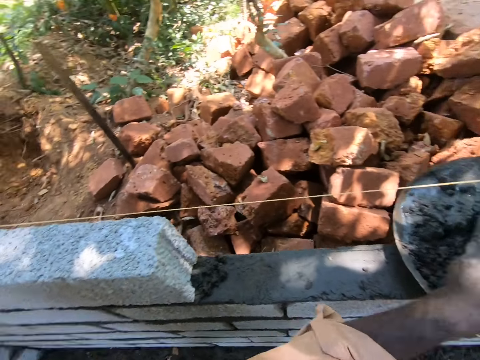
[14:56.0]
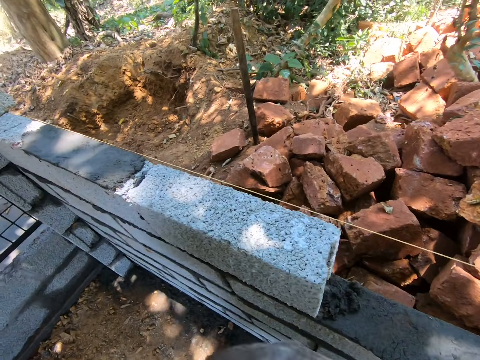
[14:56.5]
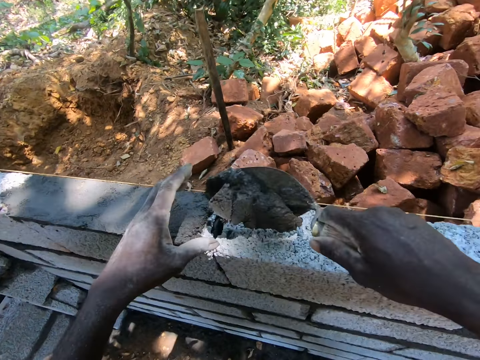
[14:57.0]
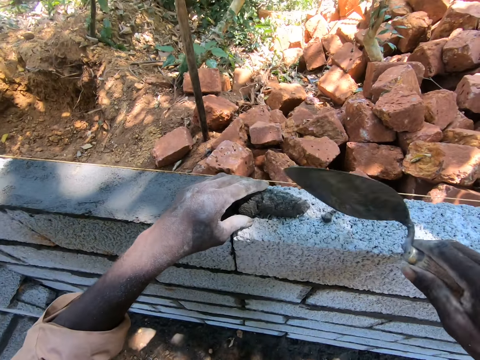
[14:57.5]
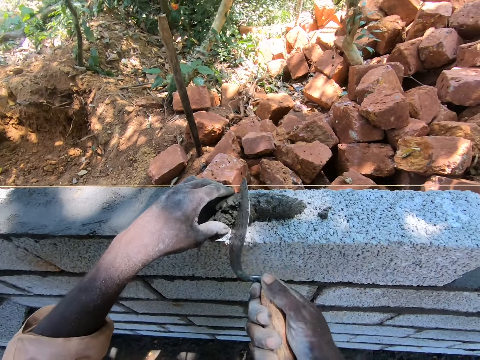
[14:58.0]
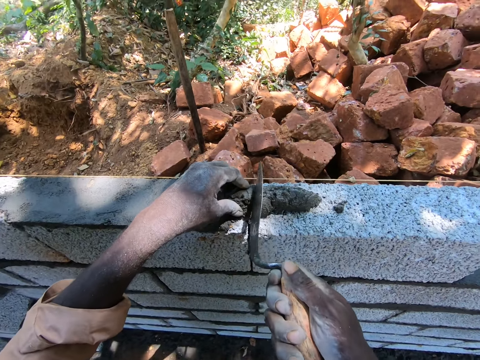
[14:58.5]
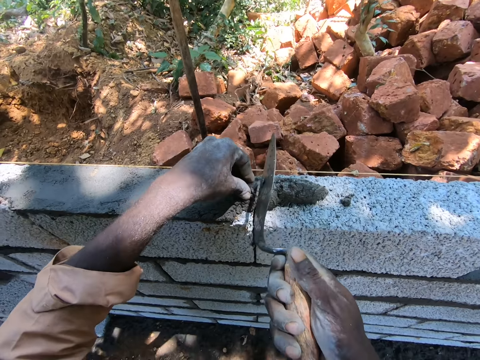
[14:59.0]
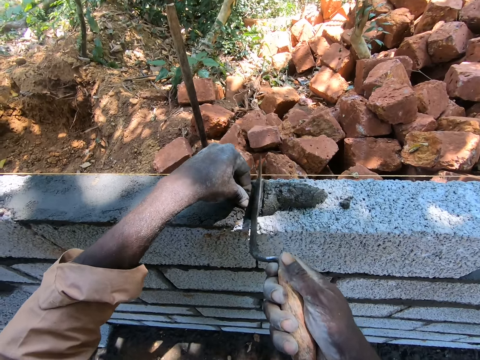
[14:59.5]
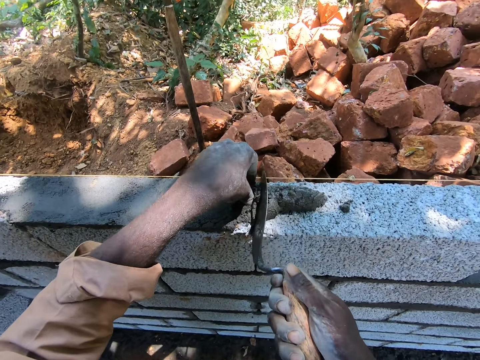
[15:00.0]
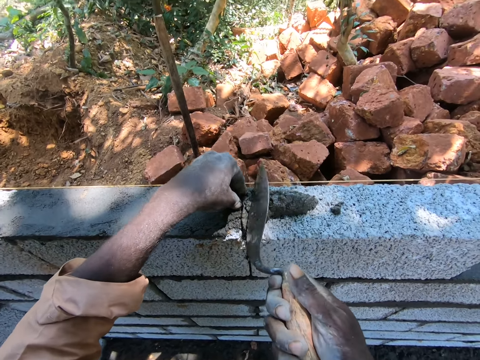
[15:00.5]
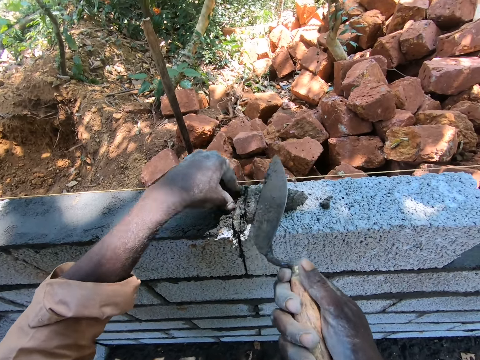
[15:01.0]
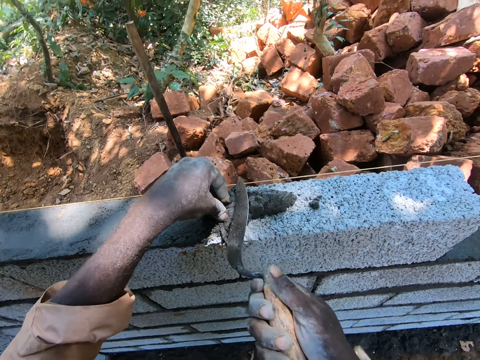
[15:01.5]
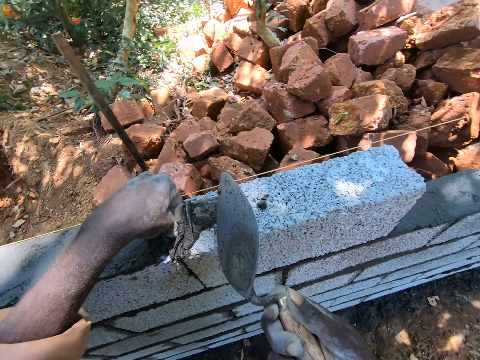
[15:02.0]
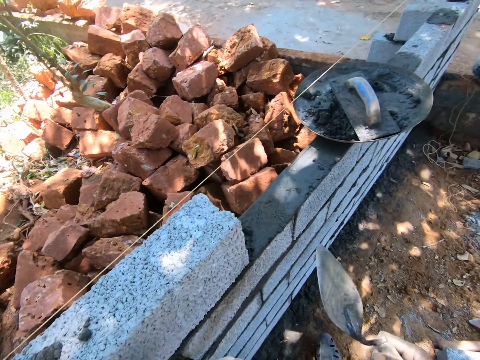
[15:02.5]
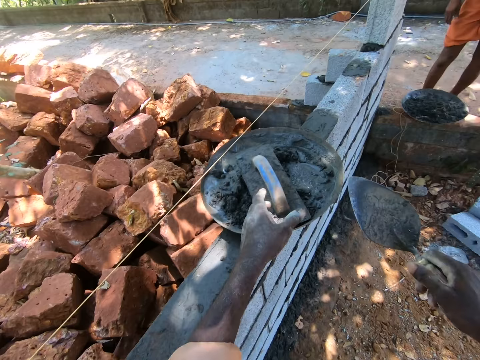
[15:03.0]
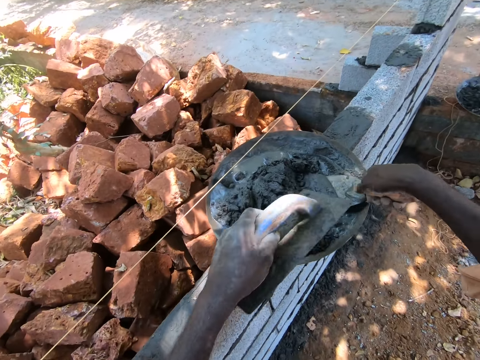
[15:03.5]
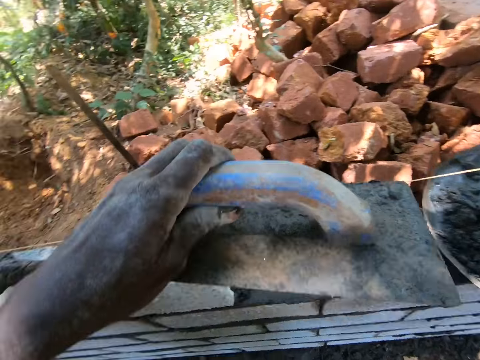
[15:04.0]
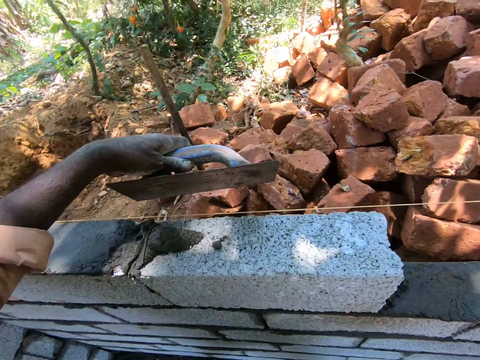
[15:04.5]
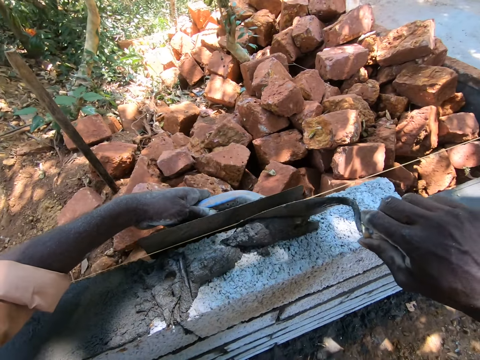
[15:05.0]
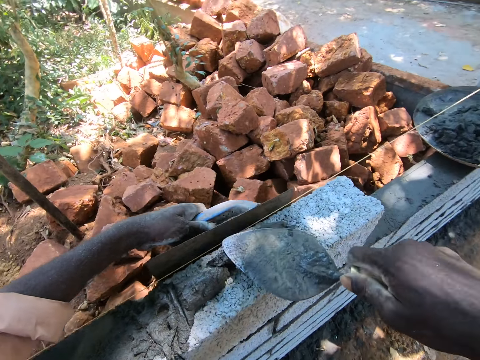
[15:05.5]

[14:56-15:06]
The camera wearer places the concrete on the bricks and presses the concrete in a gap between the bricks. They pick the square trowel, scoop the concrete in the basin using the masonry trowel, and place the concrete on the bricks.

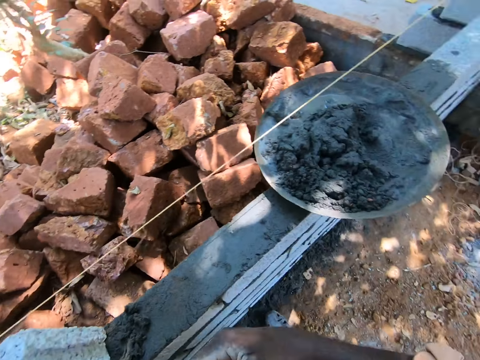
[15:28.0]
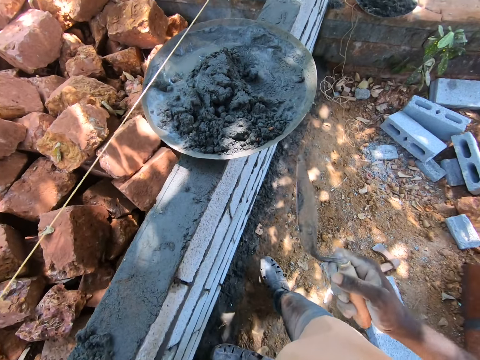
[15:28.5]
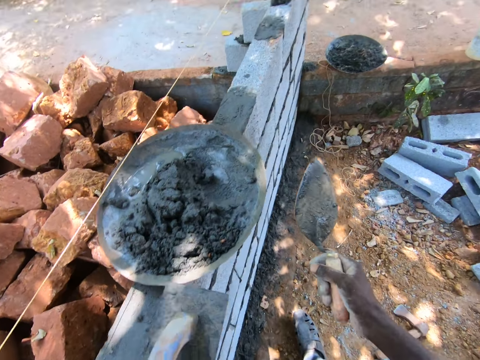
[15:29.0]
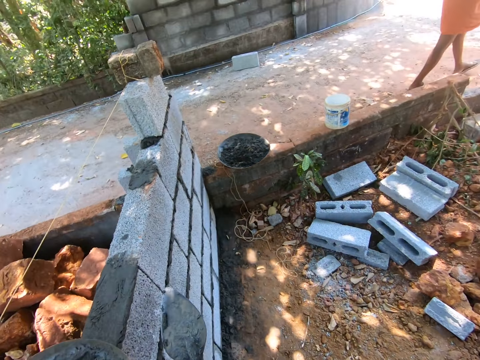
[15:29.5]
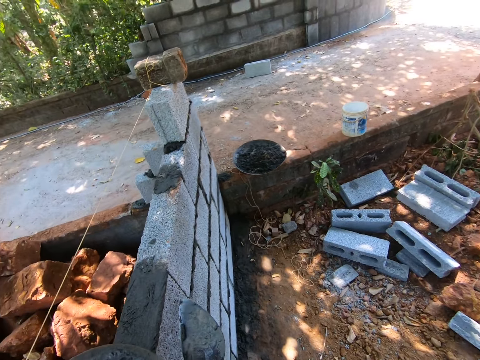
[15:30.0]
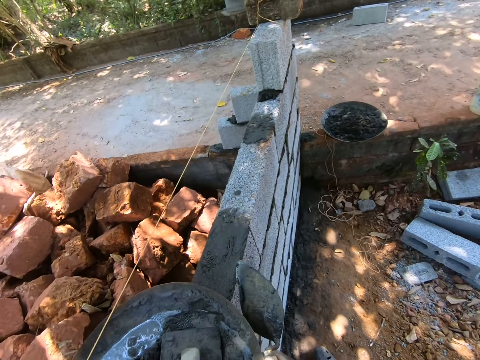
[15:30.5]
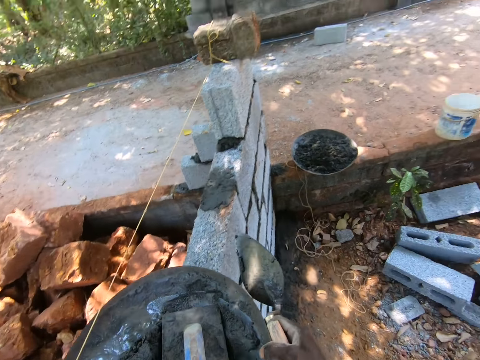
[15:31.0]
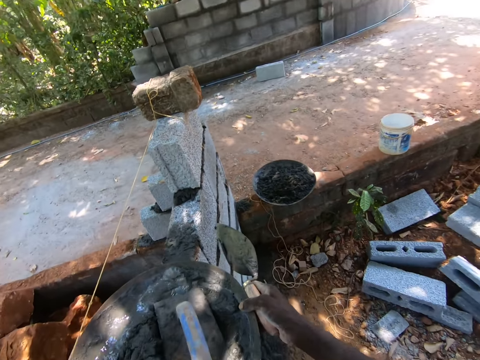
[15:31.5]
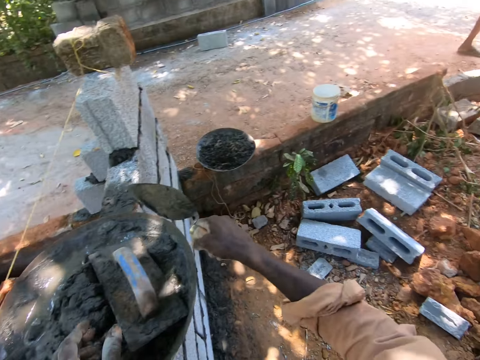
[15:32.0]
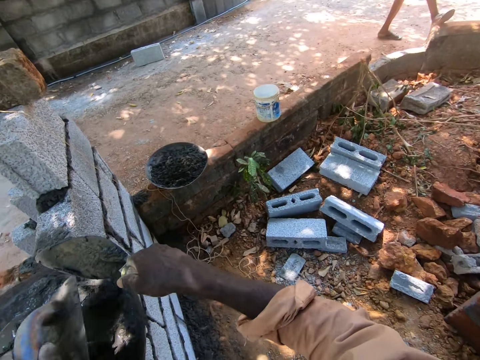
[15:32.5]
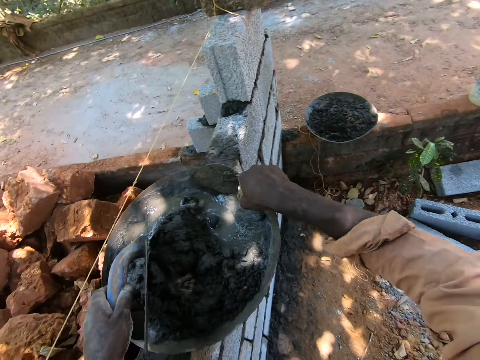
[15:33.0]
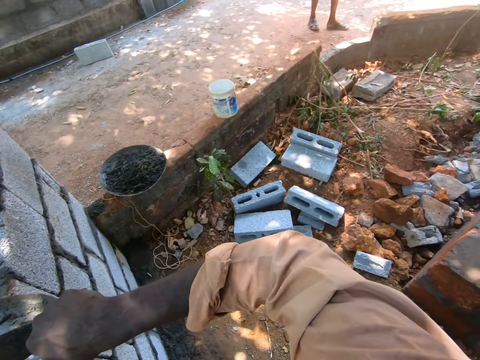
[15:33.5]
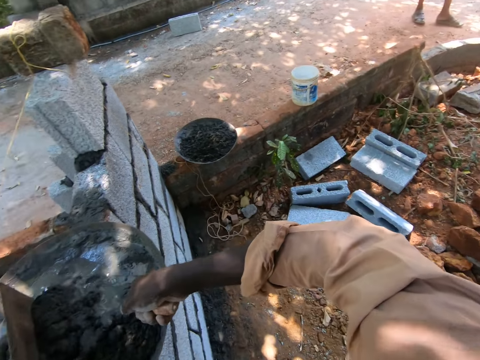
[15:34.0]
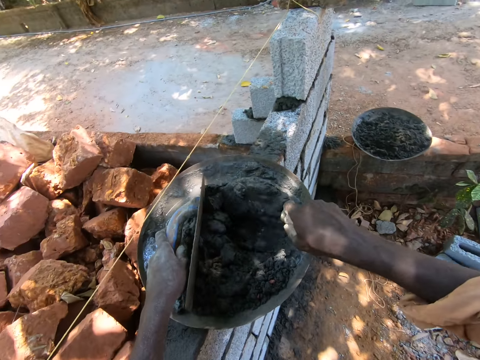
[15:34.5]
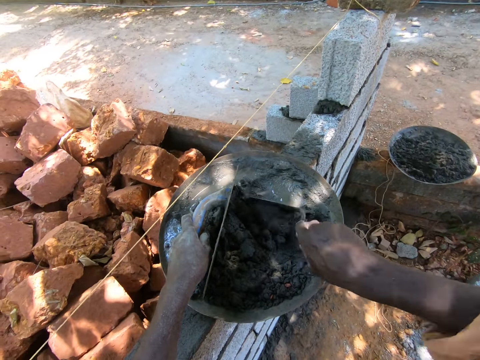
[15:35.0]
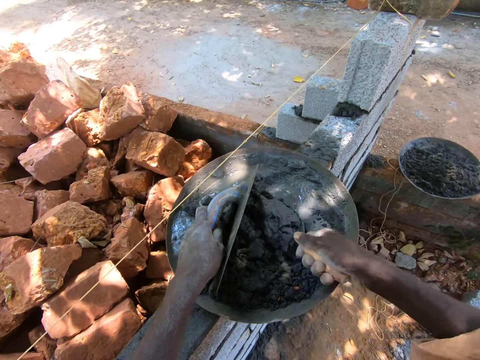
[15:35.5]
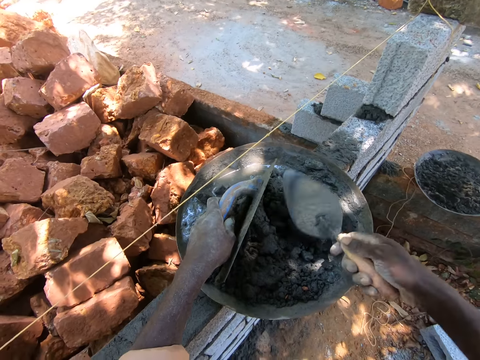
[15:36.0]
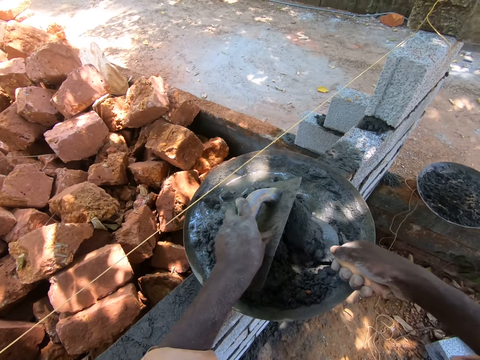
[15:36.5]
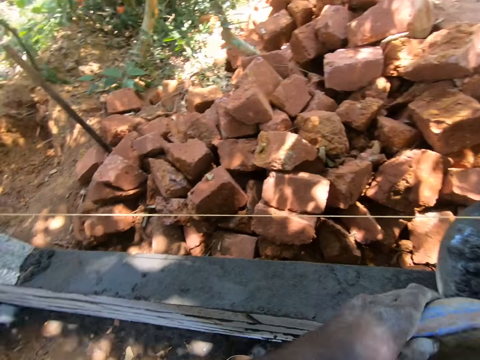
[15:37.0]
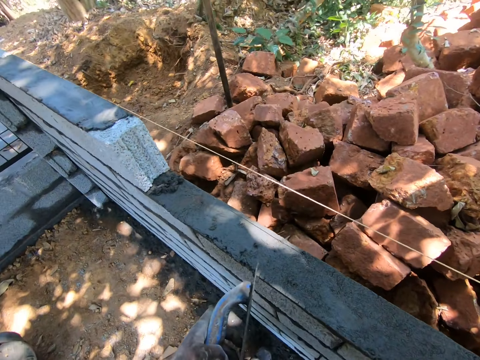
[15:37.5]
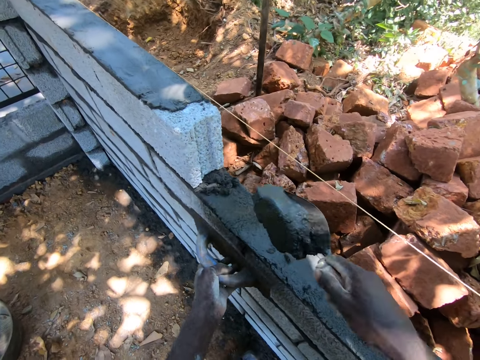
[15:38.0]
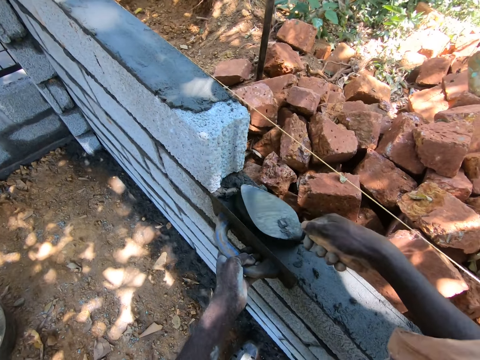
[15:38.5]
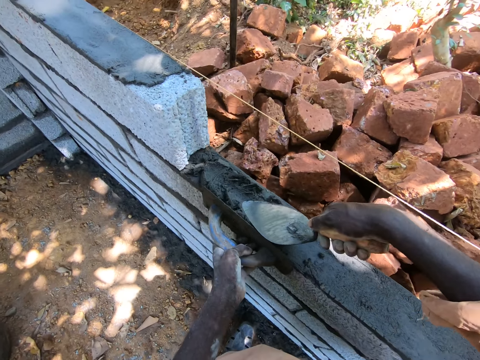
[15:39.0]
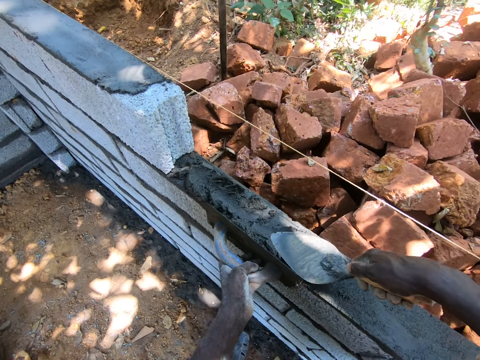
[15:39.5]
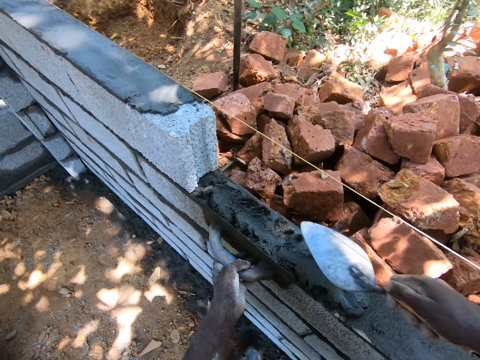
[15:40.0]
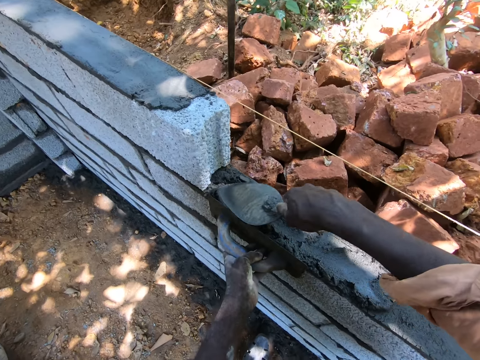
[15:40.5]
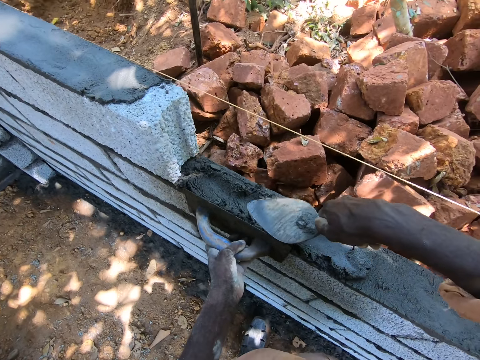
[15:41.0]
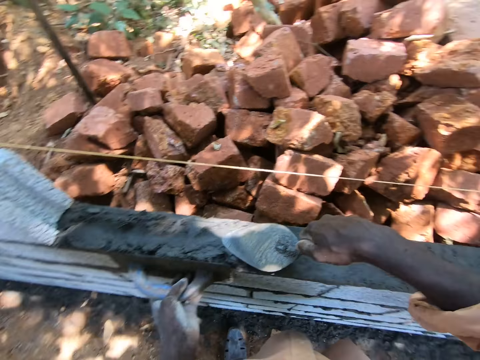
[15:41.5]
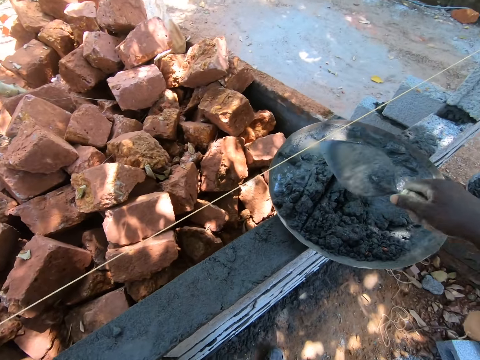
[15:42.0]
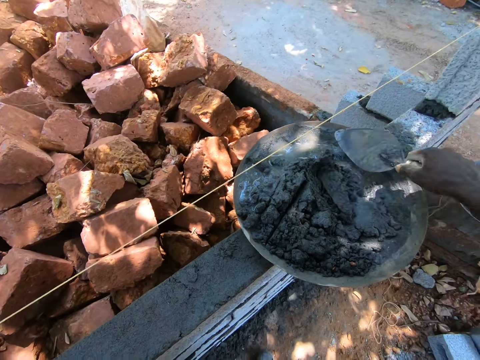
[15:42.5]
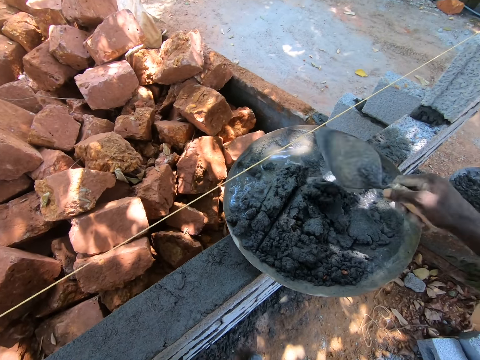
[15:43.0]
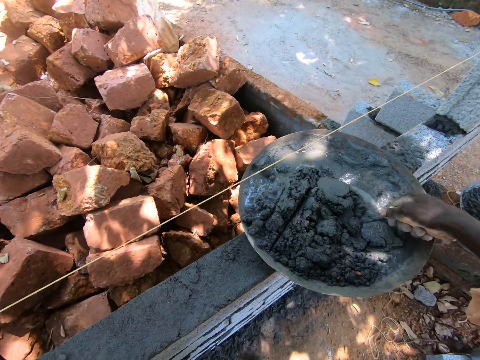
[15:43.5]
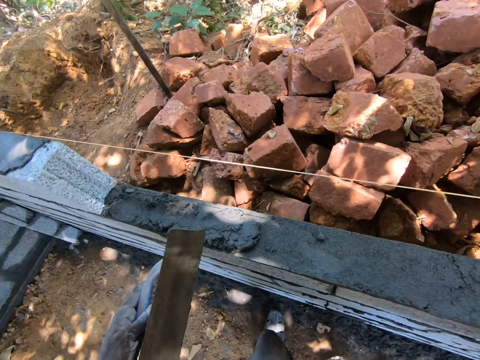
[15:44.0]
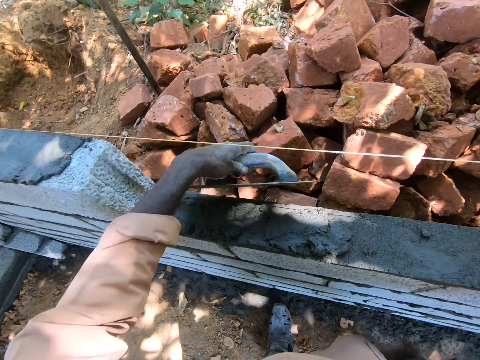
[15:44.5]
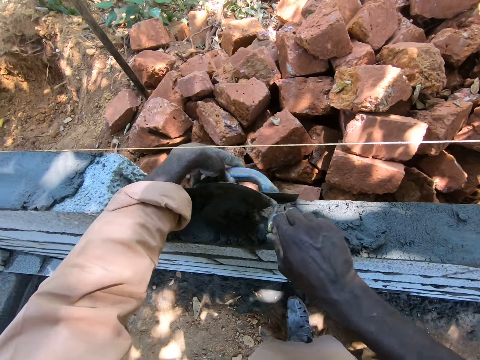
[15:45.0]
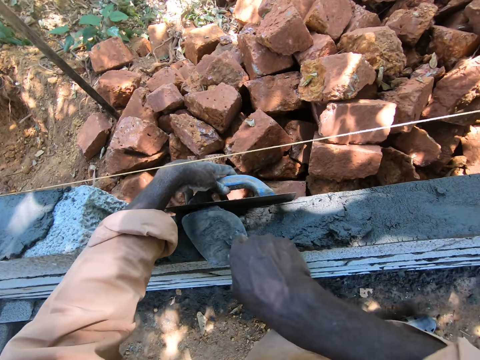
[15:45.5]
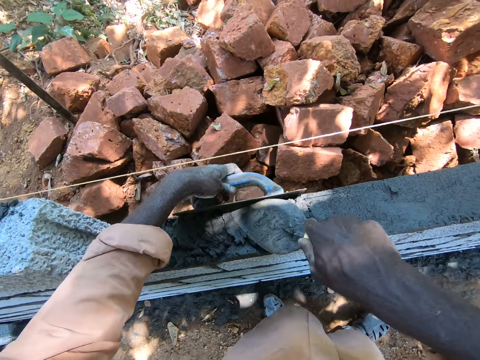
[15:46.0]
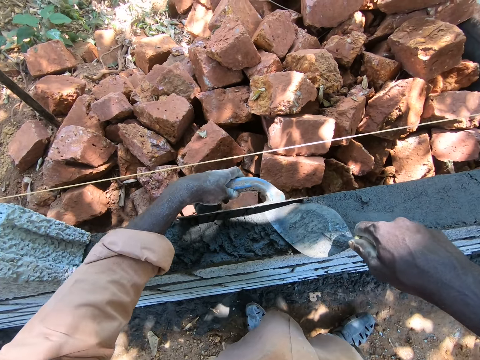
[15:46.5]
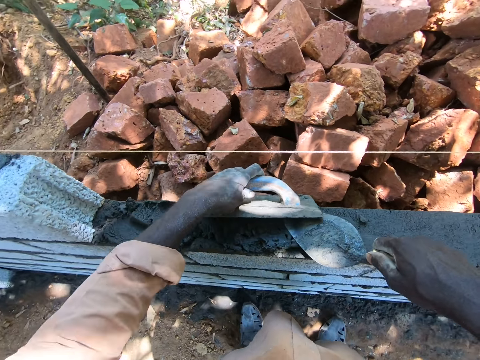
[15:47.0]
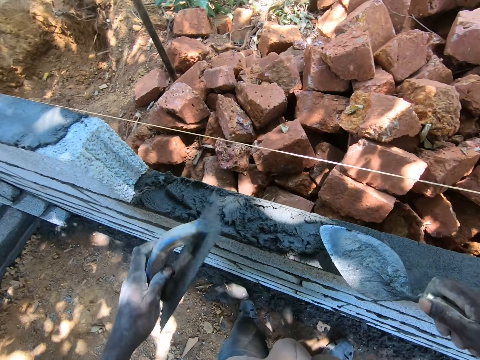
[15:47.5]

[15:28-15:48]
The camera wearer moves the iron tasla on the wall, moves the concrete in the basin, and picks the square trowel. They turn the concrete in the basin, scoop the concrete in the basin using the masonry trowel, place the concrete on the bricks, and spread the concrete on the bricks using the masonry trowel and the square trowel. They turn the concrete in the basin, scoop the concrete in the basin using the masonry trowel, place the concrete on the bricks, and spread the concrete on the bricks using the masonry and square trowel.
